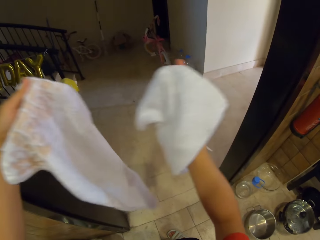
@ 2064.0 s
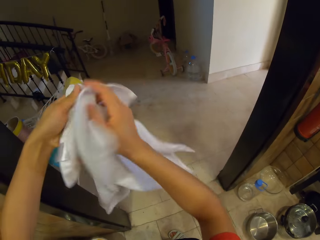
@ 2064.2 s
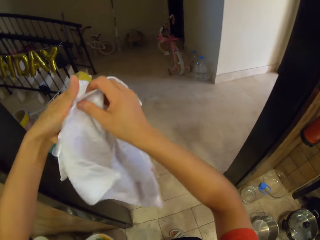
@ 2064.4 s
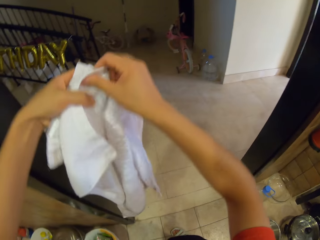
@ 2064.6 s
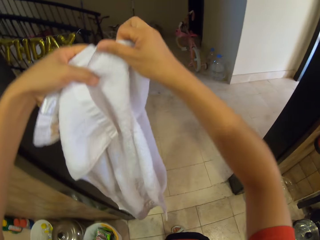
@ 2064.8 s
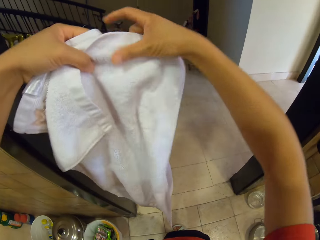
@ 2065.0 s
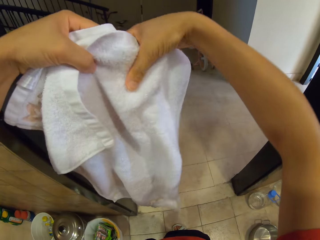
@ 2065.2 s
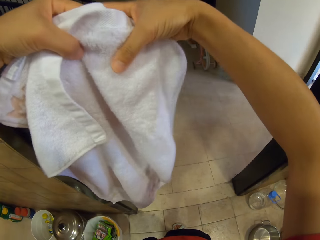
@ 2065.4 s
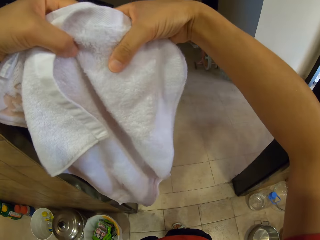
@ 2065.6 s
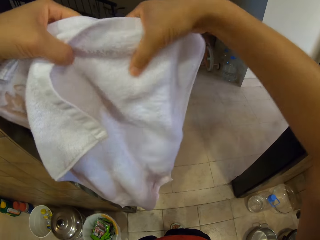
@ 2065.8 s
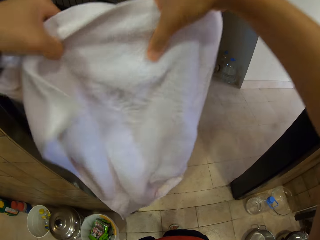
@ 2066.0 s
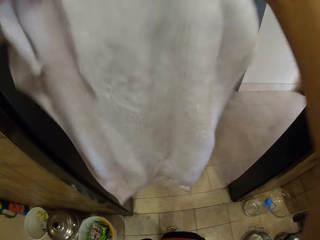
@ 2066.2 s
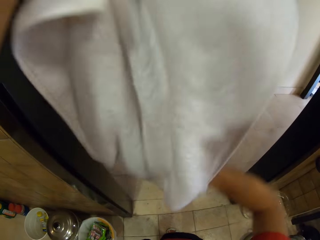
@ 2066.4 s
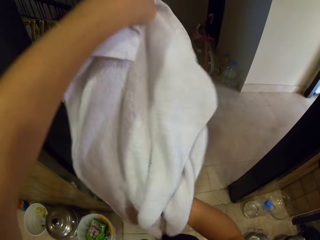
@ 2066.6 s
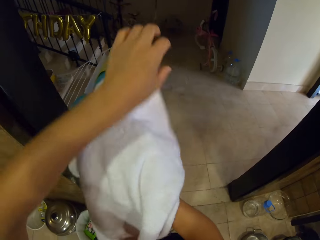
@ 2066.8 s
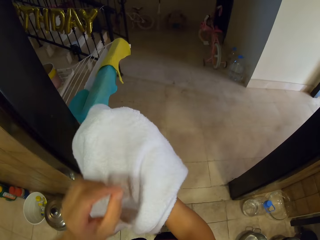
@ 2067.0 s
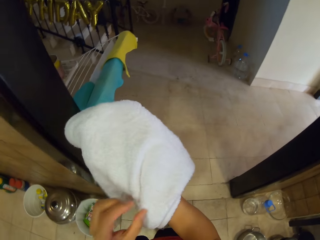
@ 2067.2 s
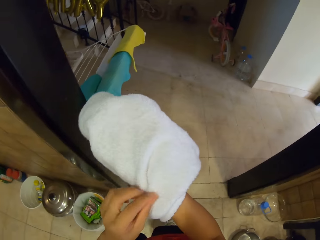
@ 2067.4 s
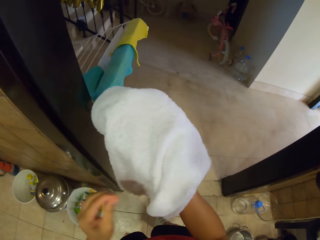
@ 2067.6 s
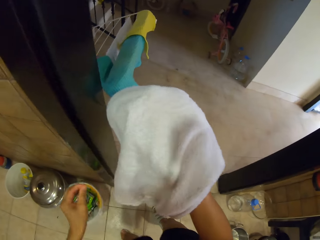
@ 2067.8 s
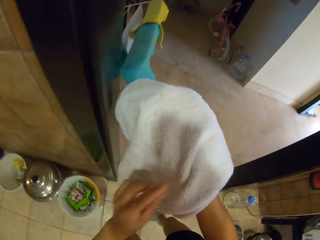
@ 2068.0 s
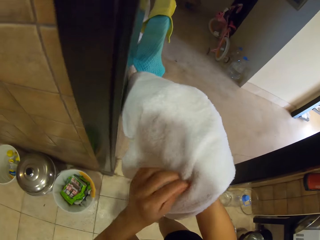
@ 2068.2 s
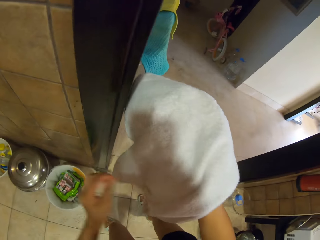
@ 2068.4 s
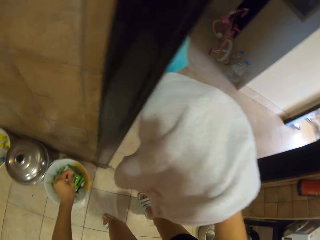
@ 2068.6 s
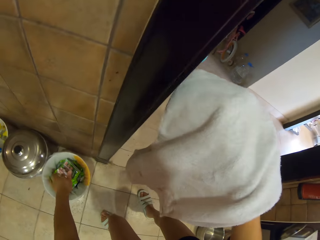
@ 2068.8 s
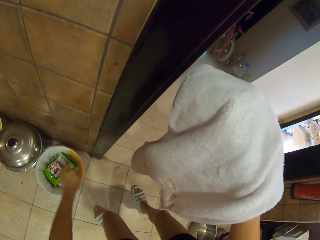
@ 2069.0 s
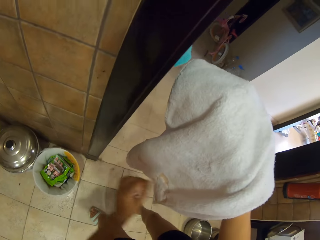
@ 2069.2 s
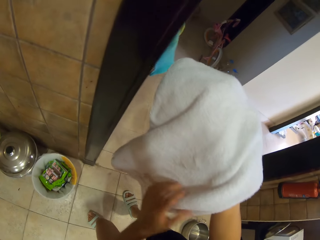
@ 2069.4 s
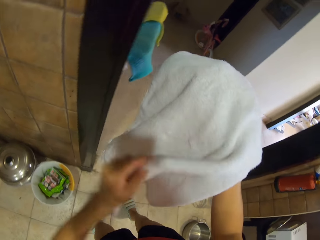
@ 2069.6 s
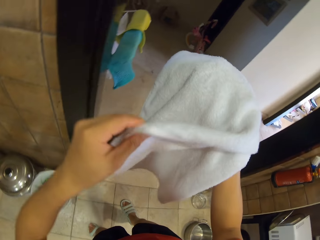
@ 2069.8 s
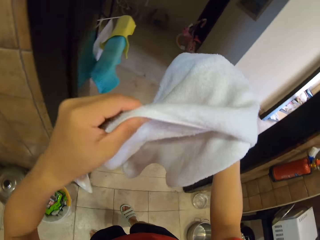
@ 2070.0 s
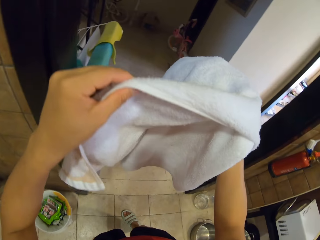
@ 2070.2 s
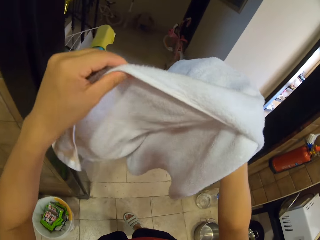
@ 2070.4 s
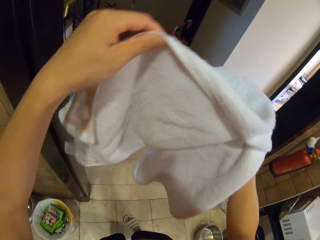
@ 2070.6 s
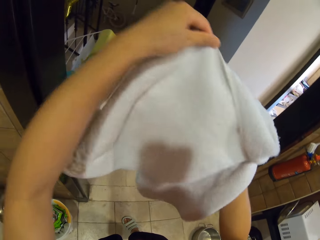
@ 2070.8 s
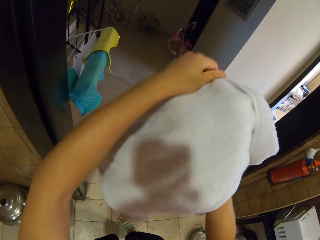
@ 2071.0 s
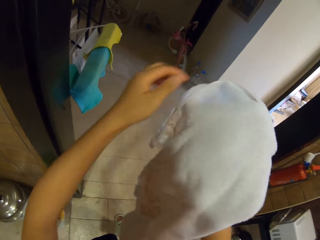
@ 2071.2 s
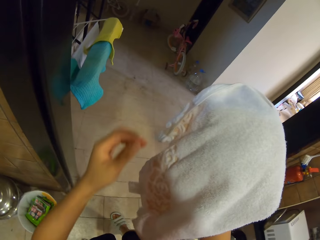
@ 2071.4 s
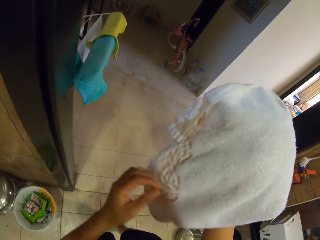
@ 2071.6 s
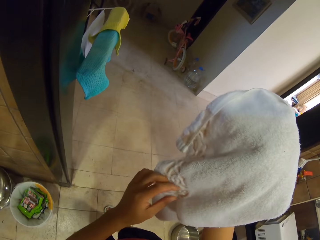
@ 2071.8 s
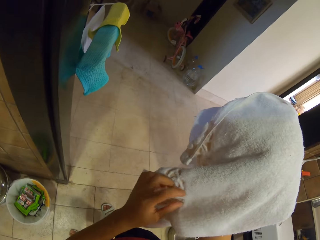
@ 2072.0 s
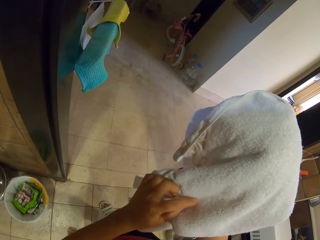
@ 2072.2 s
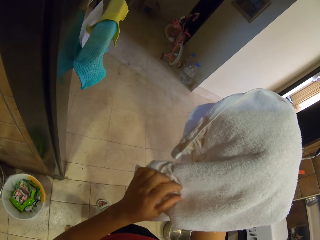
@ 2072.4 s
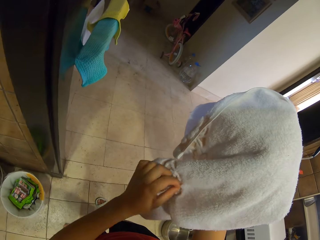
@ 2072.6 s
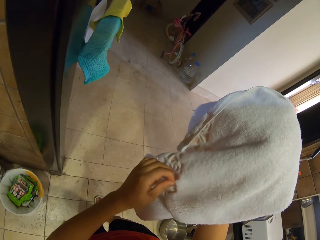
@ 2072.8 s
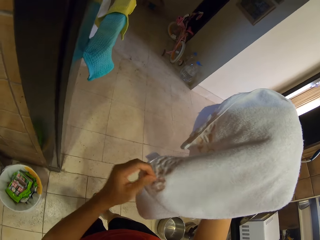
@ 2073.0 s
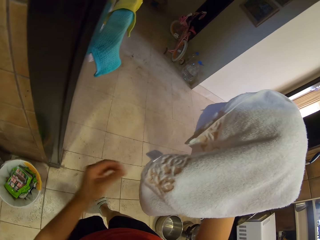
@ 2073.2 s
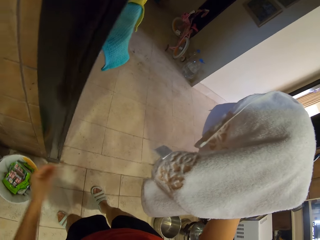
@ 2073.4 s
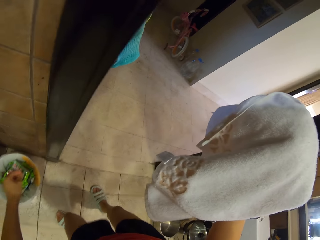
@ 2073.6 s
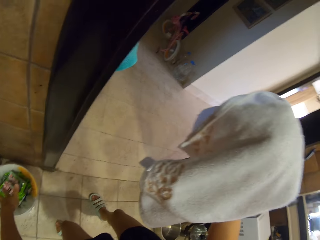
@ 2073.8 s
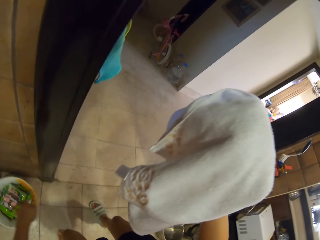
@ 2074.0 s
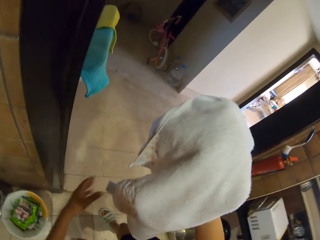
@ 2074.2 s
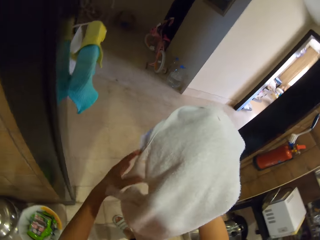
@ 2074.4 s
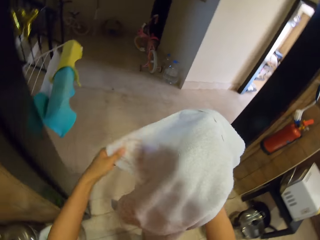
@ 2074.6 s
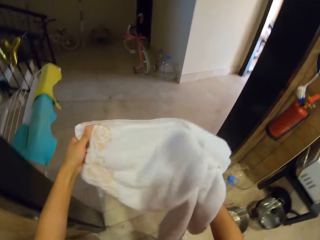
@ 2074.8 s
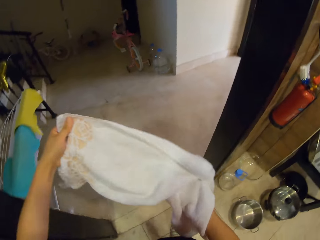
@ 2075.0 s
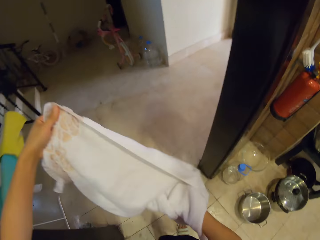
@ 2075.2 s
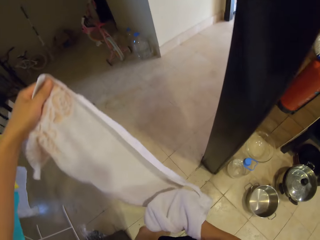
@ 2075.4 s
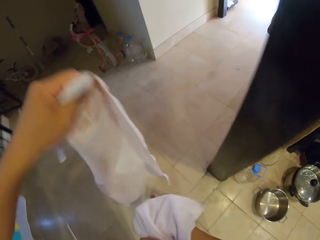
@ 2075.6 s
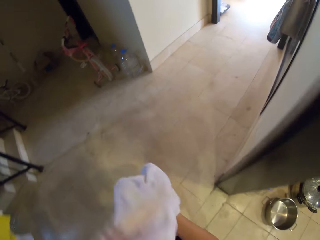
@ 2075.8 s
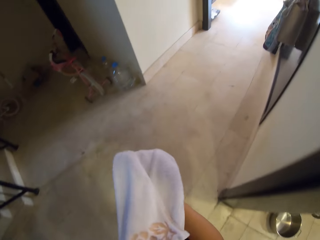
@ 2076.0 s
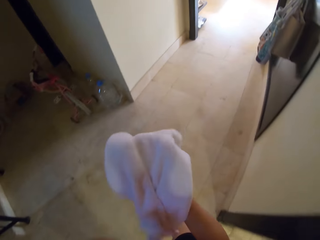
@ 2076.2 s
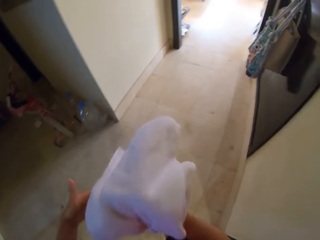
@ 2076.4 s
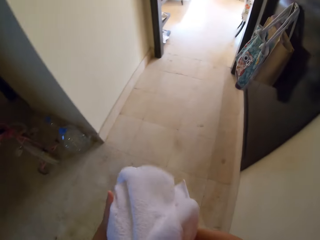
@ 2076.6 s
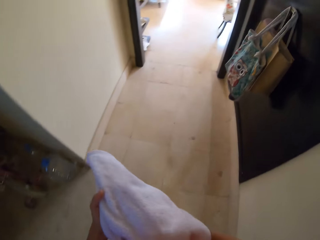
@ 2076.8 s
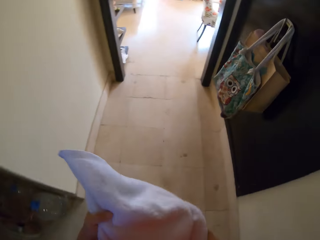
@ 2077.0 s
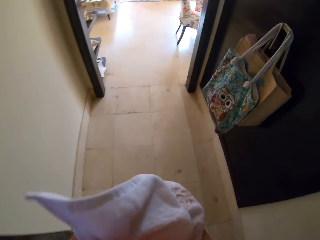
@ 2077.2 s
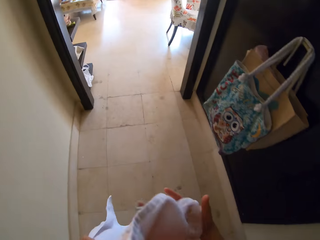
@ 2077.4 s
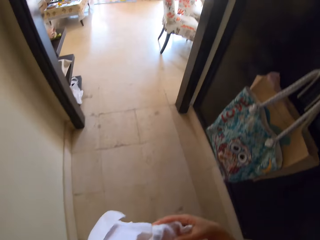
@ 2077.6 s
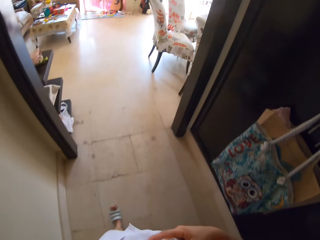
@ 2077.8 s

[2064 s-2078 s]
The camera wearer looks at the towels. They remove dust from the towel. They put something in the dustbin. They turn the towel. They remove something from the towel. They put something in the dustbin. They turn the towel. They walk around the room.

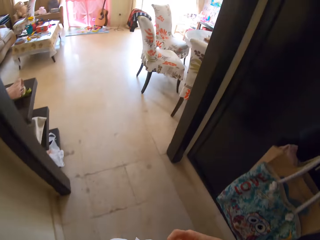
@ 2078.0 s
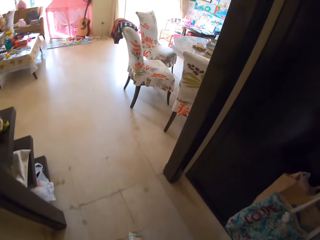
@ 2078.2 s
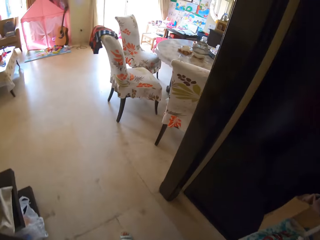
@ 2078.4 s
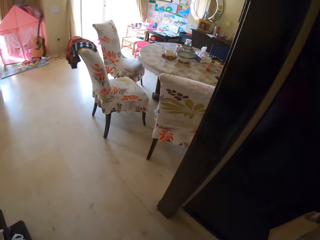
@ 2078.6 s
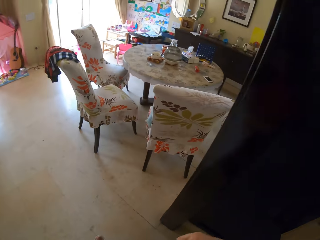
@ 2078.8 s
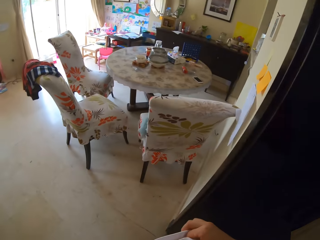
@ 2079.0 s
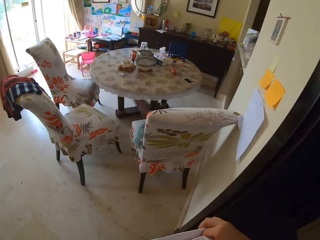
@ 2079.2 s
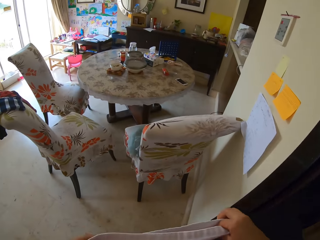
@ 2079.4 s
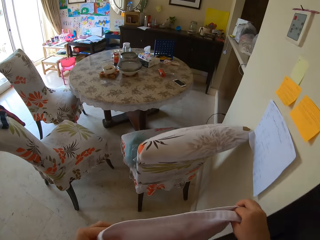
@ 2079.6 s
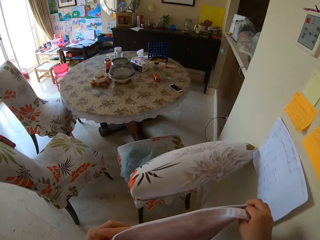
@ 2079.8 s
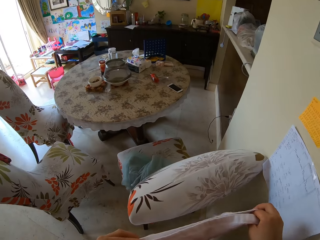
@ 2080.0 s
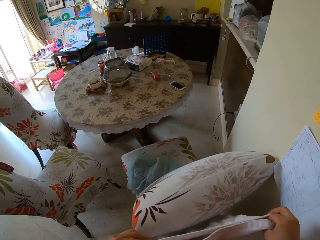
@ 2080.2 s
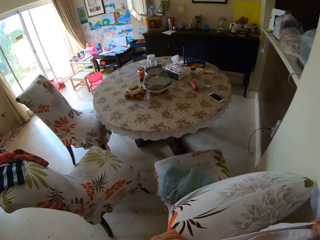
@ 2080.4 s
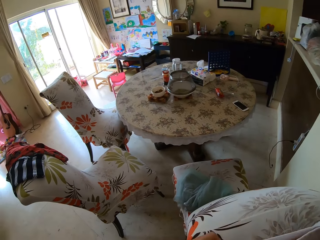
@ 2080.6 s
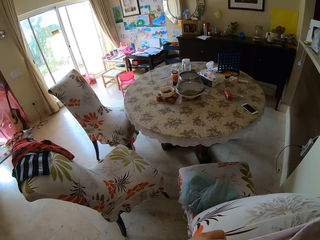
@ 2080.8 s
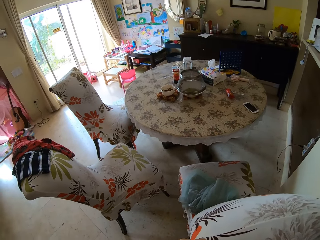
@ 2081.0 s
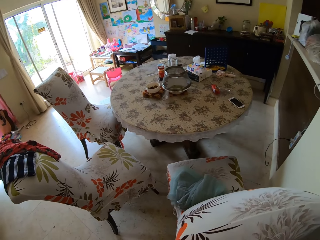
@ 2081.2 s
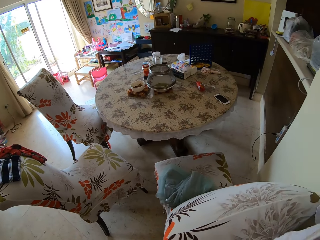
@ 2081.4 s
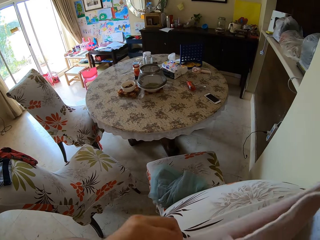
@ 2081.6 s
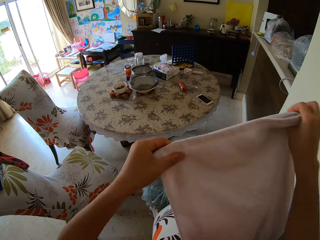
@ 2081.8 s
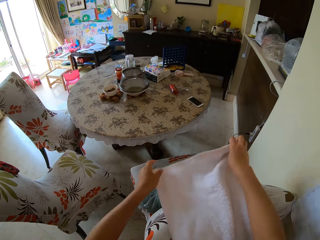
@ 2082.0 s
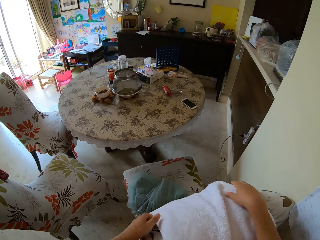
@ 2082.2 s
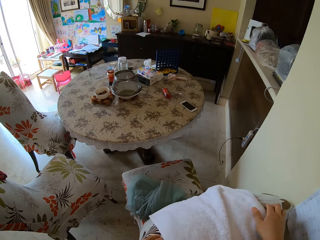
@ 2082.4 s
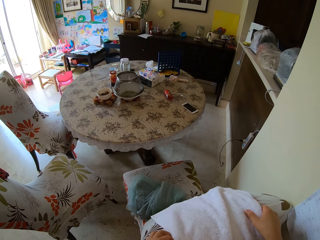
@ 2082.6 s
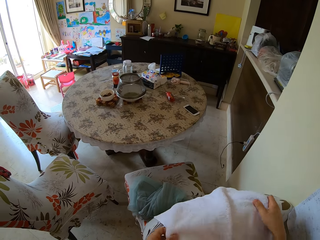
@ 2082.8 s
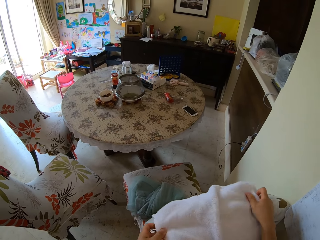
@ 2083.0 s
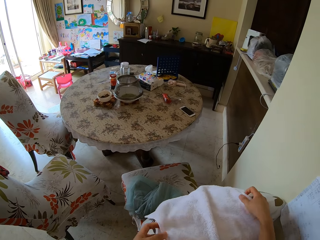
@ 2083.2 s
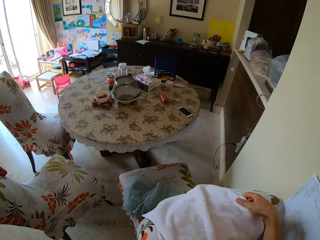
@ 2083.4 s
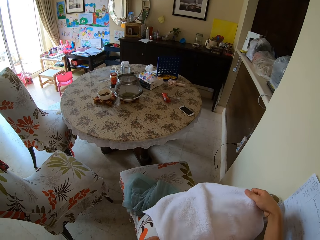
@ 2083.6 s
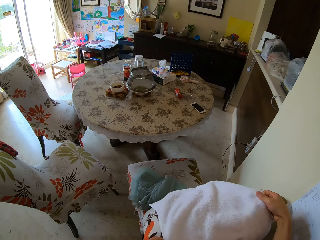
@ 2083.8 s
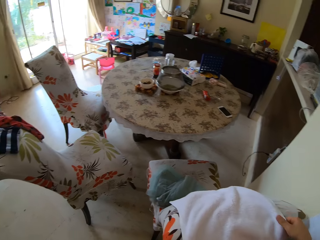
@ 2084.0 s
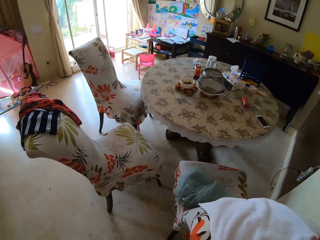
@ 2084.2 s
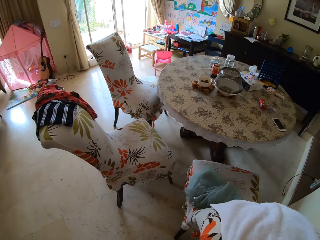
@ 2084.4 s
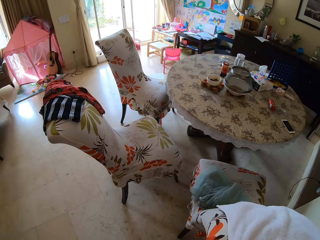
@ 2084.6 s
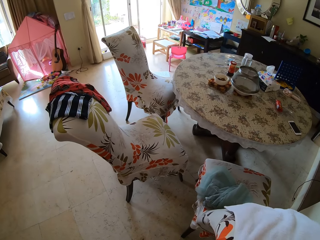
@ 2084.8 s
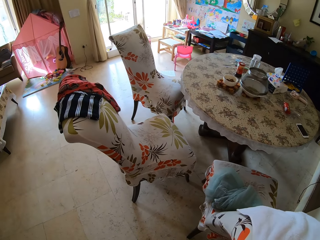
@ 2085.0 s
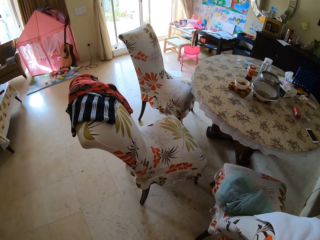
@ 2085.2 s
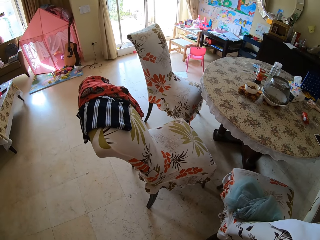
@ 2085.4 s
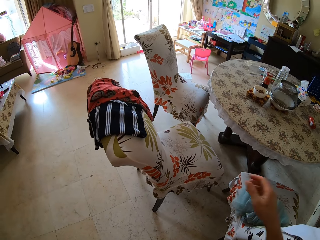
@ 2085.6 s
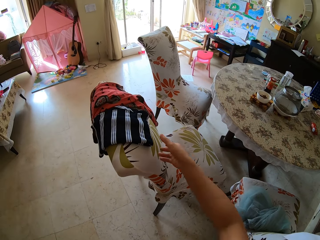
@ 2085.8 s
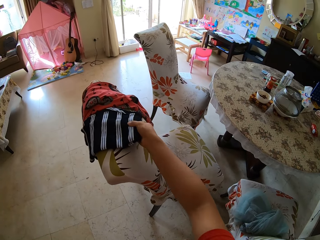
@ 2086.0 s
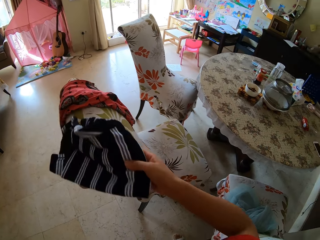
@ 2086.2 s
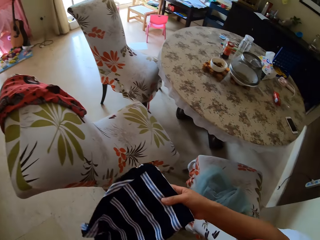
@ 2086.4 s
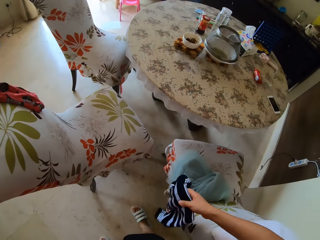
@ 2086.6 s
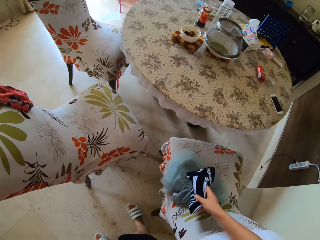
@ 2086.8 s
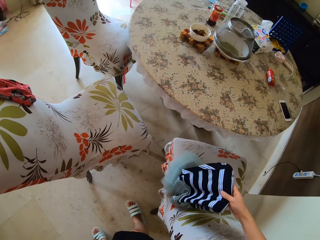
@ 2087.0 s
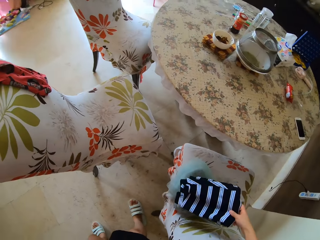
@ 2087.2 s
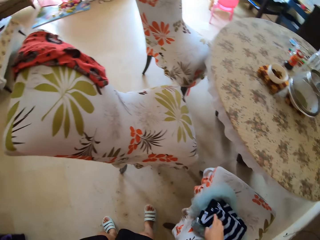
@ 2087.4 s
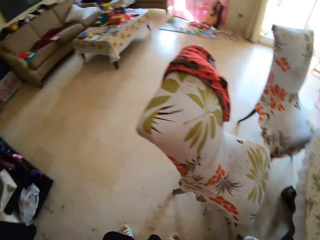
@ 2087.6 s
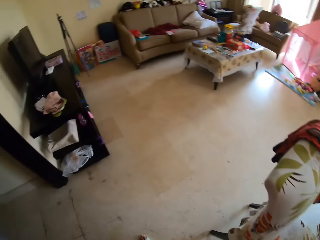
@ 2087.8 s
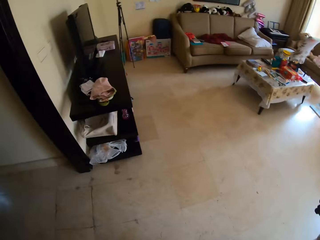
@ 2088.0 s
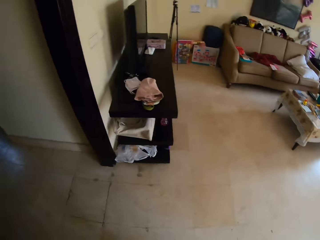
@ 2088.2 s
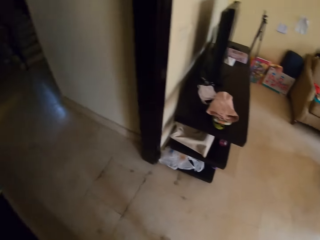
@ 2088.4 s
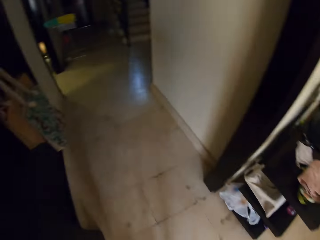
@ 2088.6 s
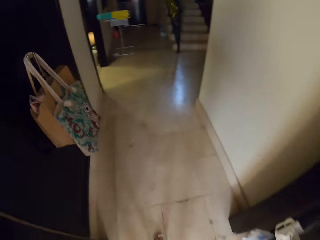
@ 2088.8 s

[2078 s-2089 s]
The camera wearer holds towels. They look around the room. They put the towels on a chair. They look around the house. They pick a cloth from the chair. They put the cloth on the chair. They look around the room.
